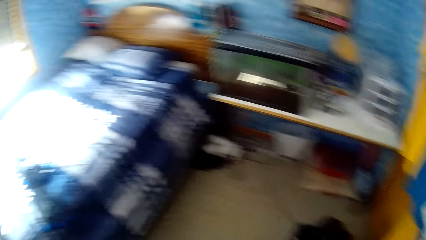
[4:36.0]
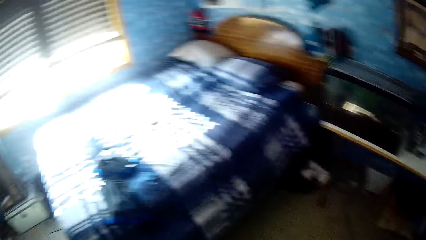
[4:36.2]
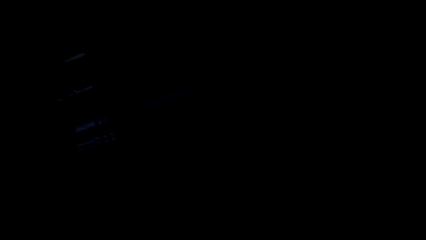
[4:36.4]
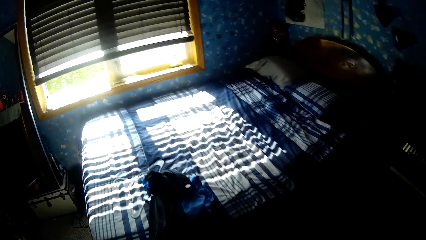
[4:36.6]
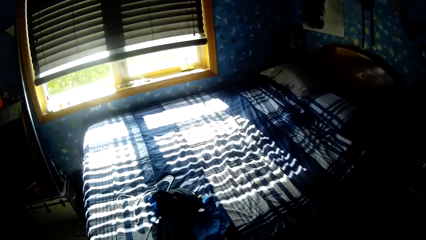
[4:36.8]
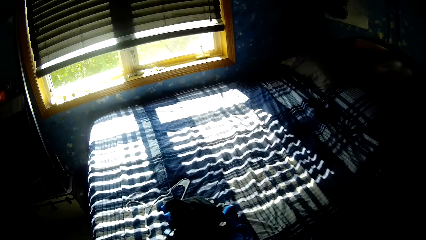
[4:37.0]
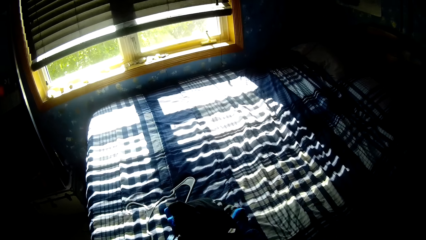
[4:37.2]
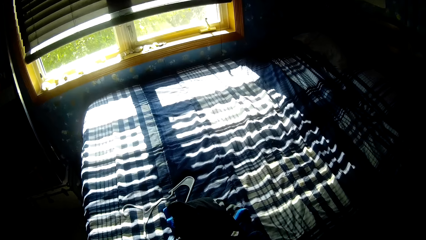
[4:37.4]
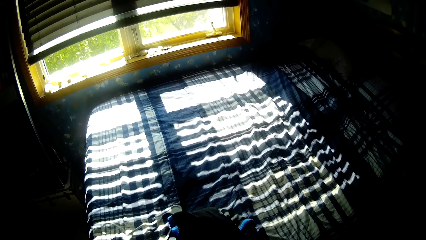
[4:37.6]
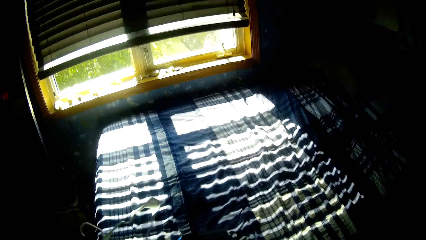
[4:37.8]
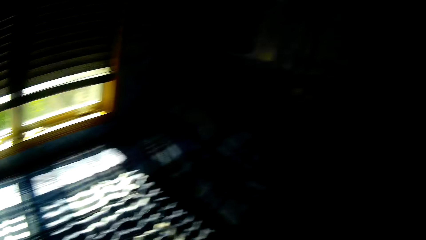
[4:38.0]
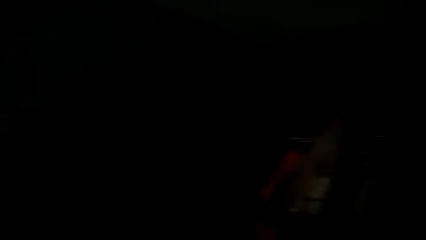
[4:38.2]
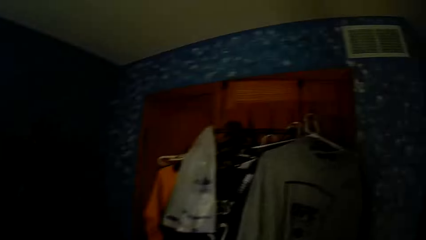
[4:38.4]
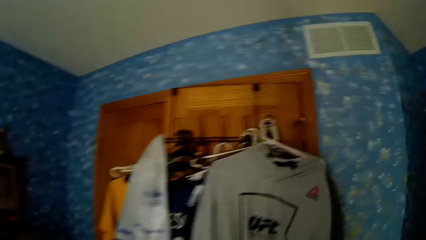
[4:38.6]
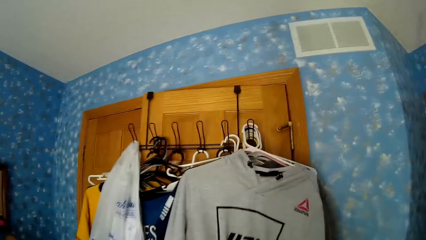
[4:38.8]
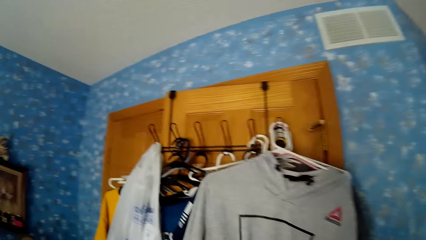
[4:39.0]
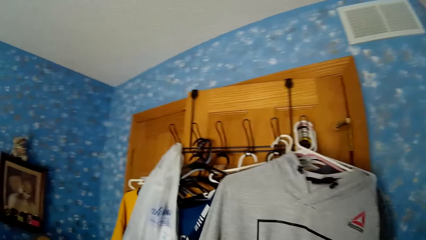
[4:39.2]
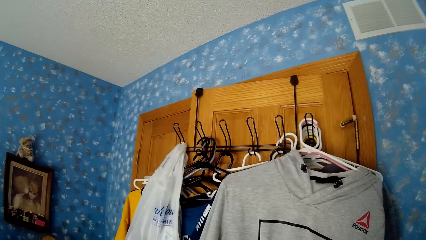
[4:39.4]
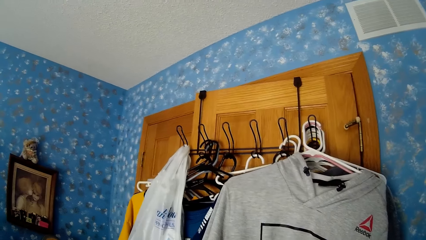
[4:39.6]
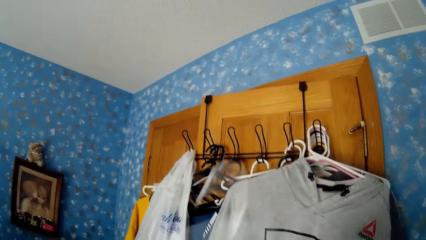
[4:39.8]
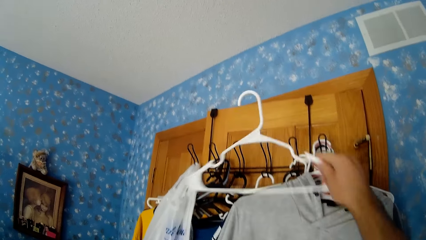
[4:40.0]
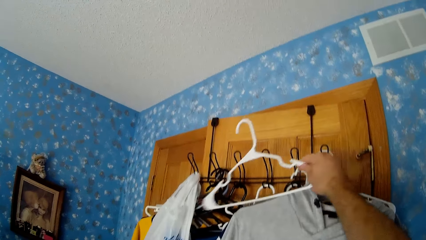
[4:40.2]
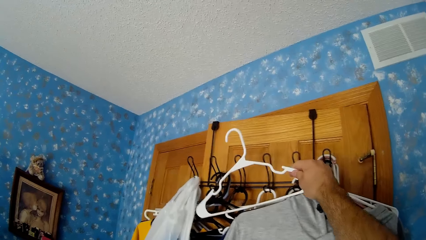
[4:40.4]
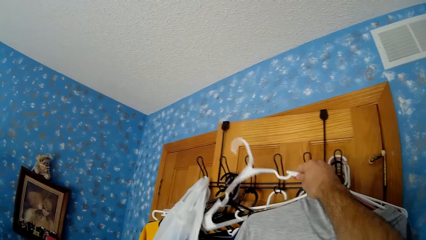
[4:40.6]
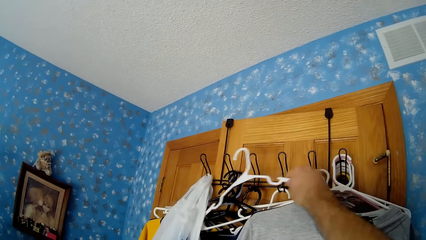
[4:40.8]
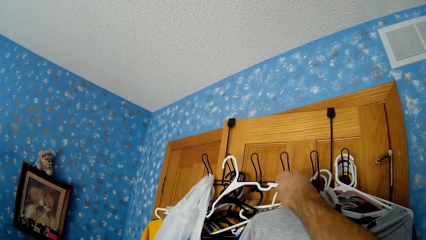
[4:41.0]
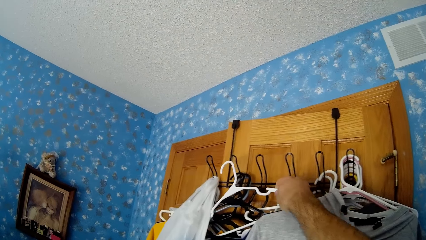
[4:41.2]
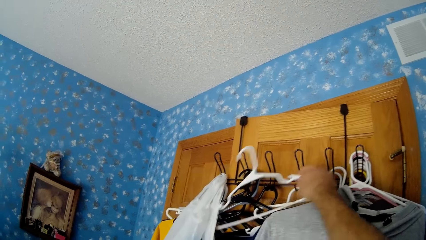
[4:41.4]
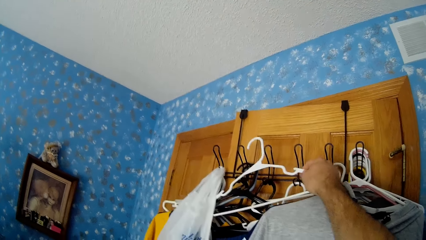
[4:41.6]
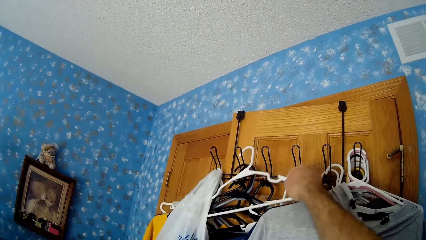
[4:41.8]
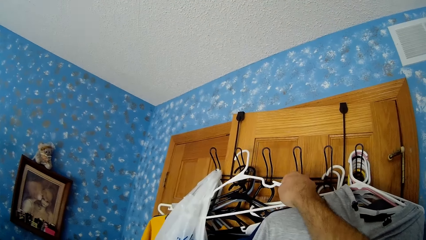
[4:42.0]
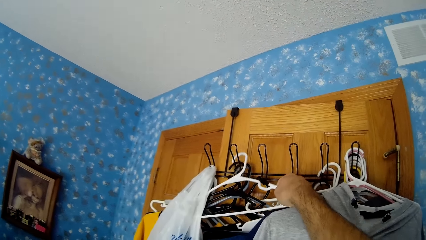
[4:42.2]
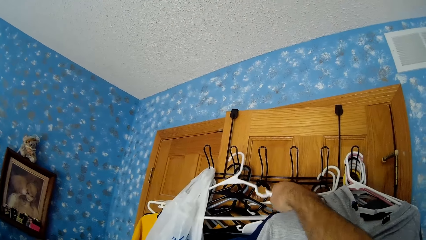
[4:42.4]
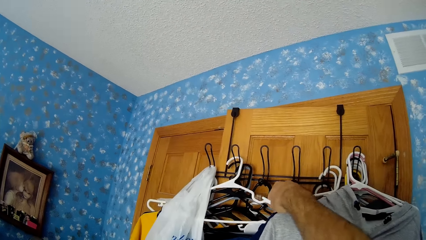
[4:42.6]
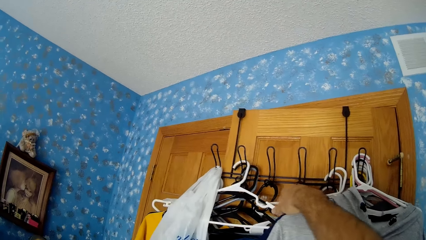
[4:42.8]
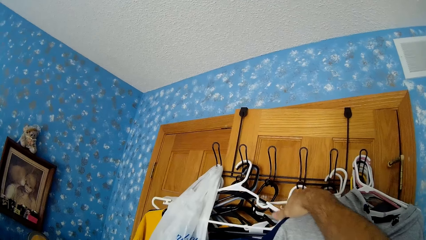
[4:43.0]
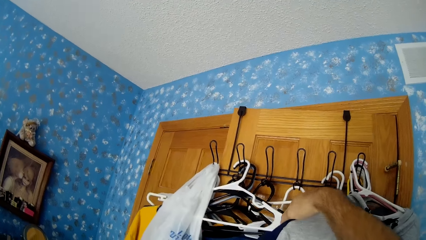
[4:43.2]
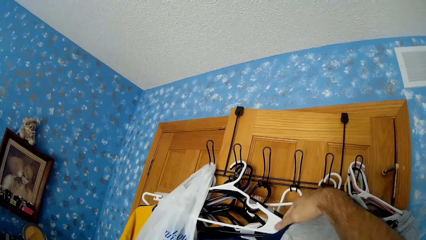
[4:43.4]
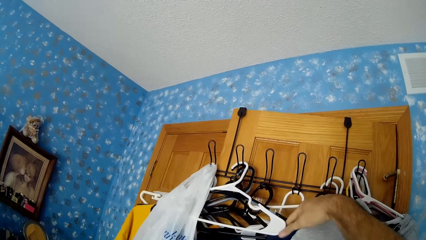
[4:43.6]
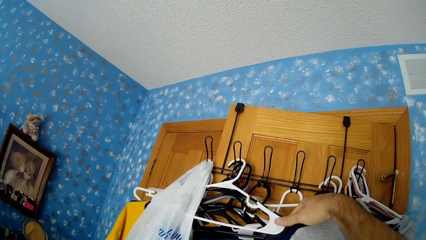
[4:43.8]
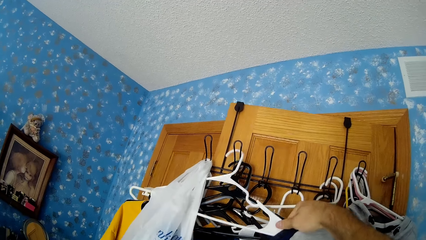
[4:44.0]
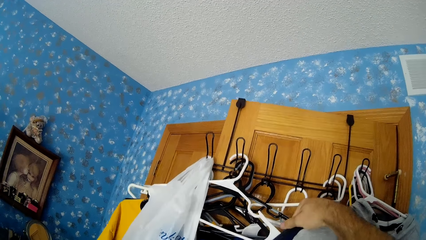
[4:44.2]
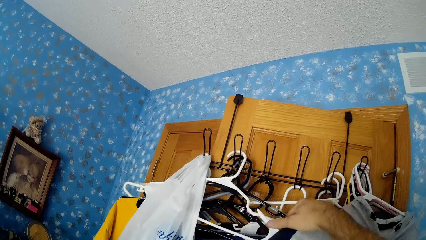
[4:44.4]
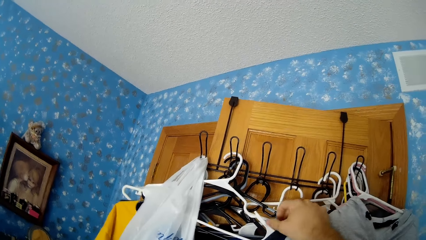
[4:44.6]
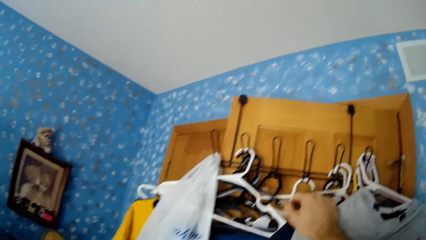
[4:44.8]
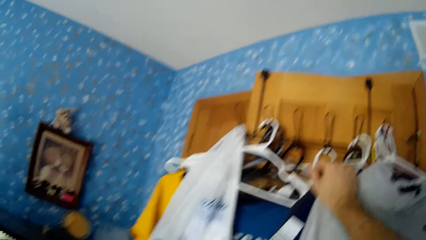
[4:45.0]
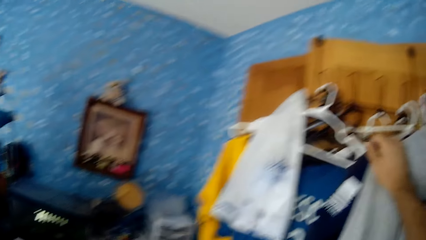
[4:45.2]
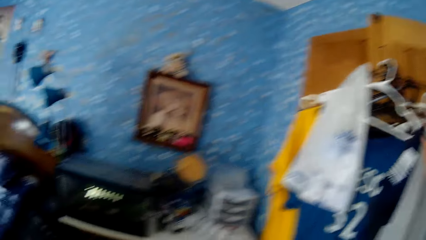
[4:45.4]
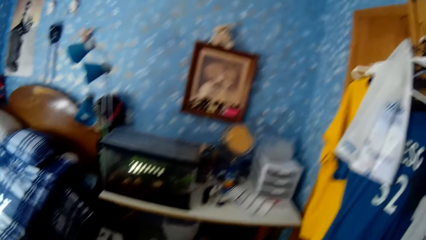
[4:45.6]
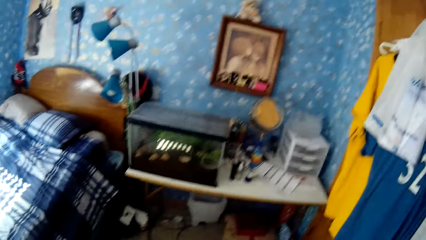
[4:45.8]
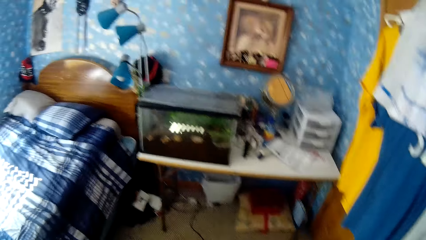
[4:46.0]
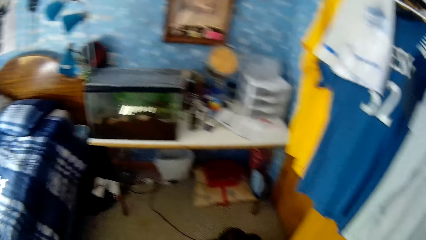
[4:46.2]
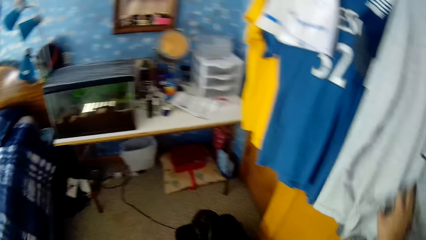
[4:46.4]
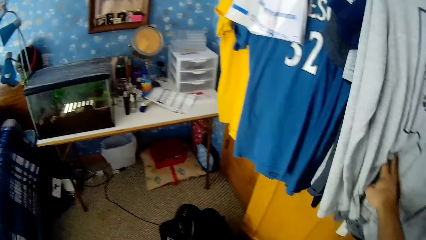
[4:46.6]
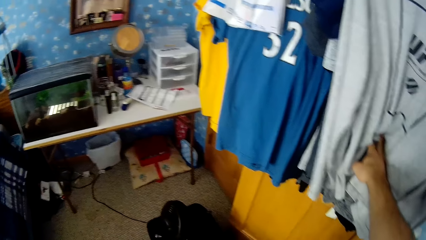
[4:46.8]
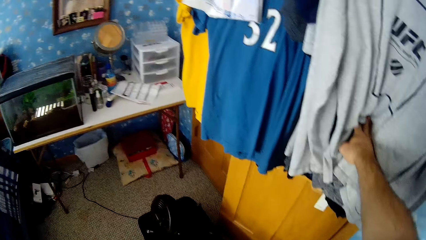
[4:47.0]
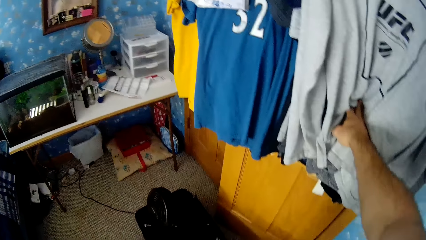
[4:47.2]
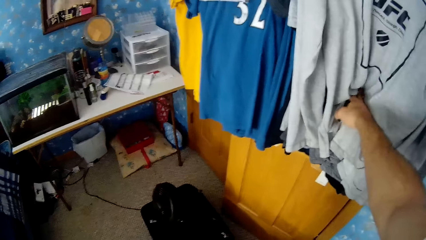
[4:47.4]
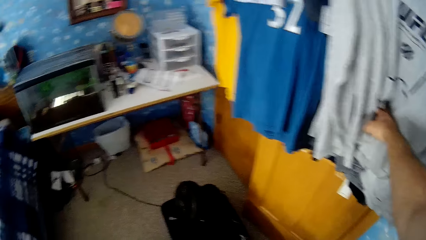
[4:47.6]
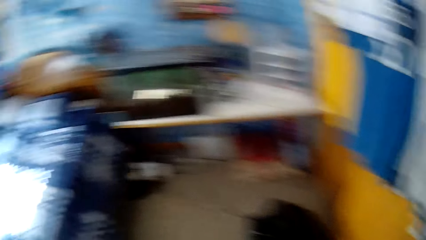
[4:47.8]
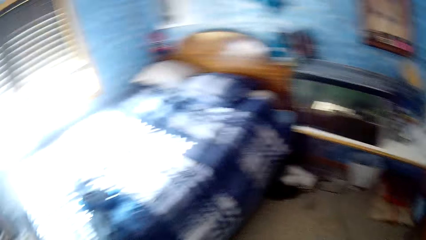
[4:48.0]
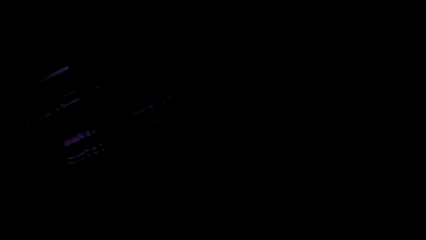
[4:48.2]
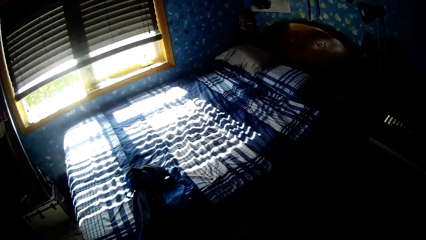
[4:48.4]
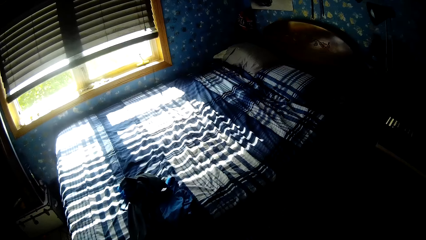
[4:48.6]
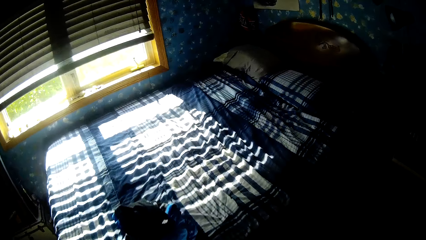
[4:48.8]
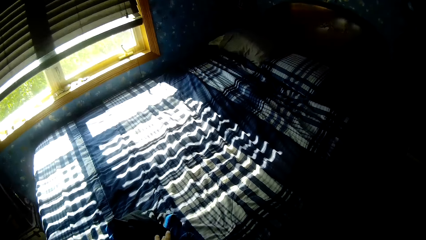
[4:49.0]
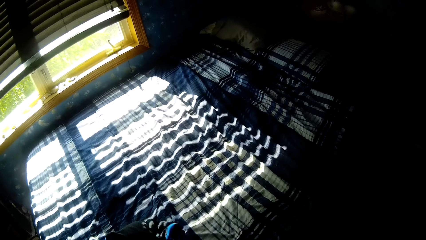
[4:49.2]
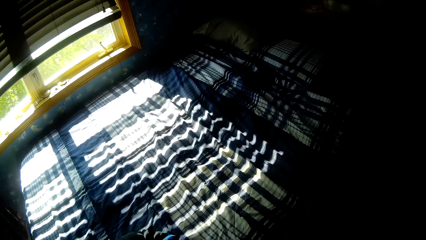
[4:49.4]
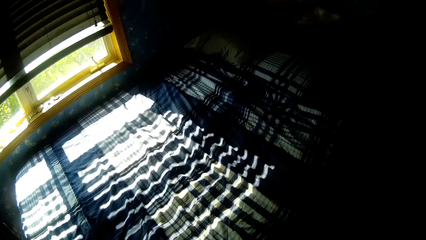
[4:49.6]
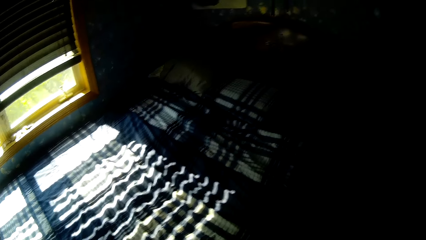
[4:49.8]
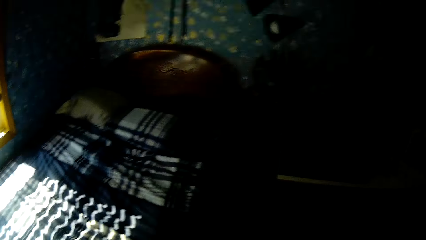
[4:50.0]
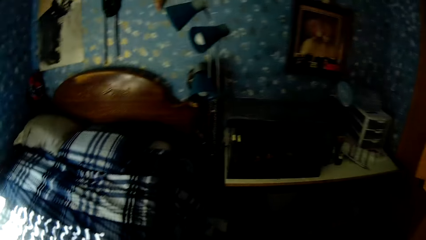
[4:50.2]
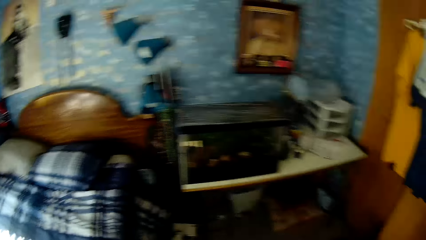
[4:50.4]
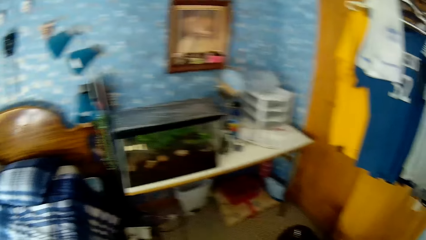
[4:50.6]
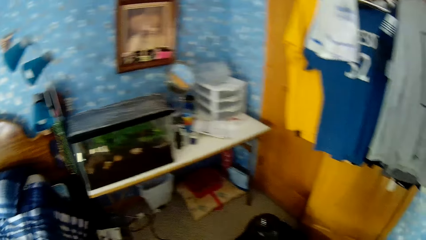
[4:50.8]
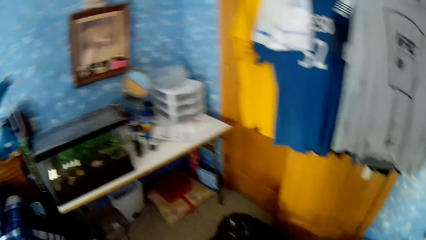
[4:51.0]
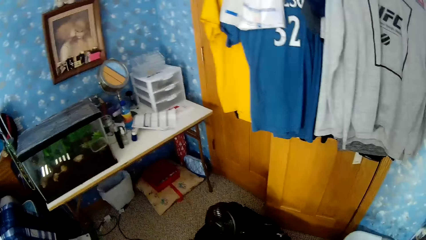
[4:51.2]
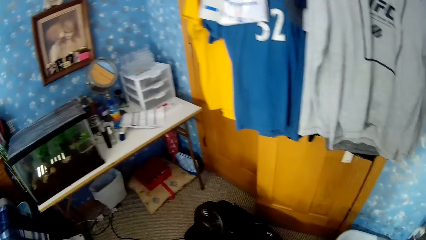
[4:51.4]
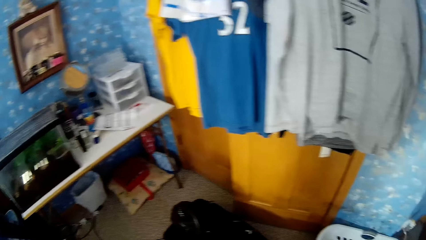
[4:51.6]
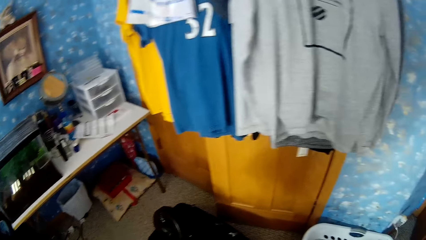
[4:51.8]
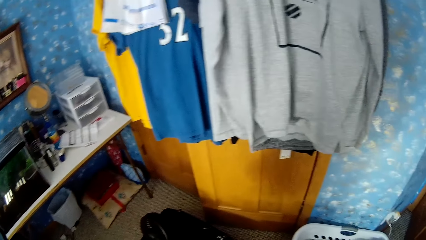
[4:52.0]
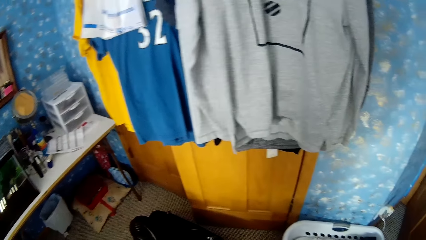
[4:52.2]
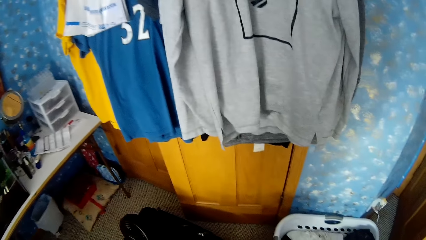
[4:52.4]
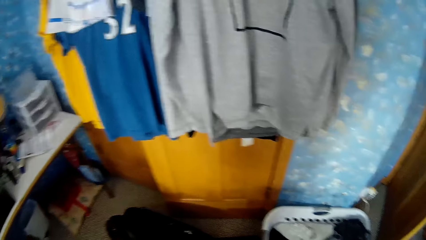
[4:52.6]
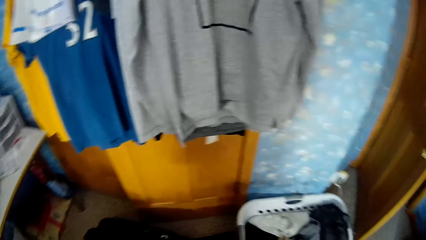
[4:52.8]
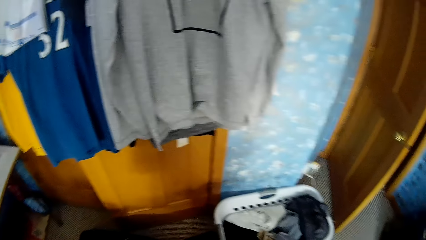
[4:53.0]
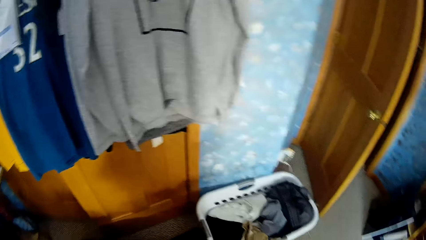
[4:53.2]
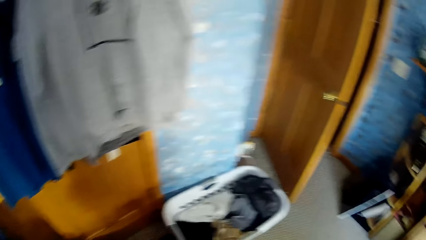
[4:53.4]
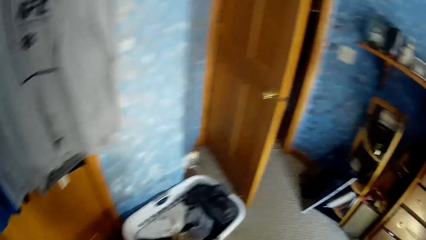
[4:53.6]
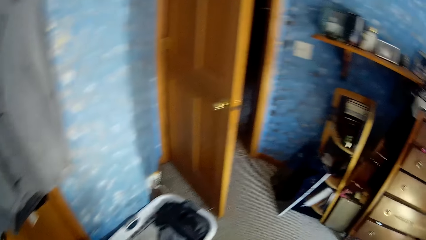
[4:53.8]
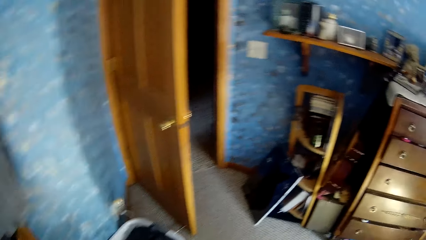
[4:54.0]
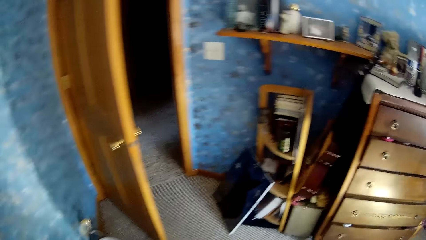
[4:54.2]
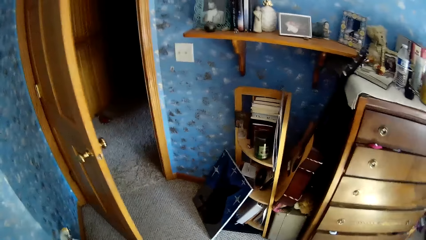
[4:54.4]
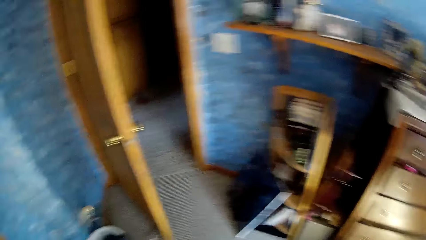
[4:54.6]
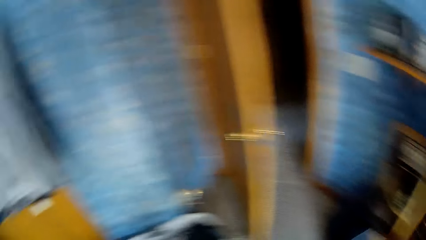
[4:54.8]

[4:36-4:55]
The camera wearer stares at the bed. He picks a plastic hanger on the bed with his left hand. He hangs the plastic hanger on the iron hanger with his right hand. He closes the cloth cupboard door. He looks around.
